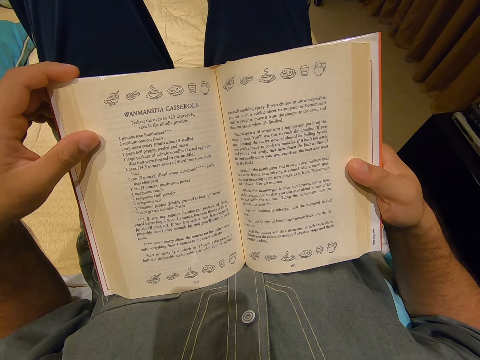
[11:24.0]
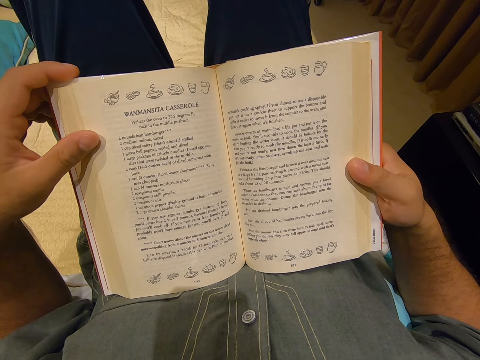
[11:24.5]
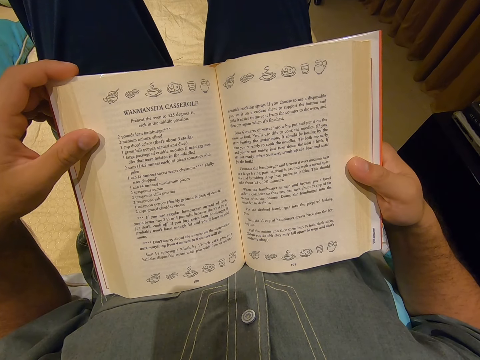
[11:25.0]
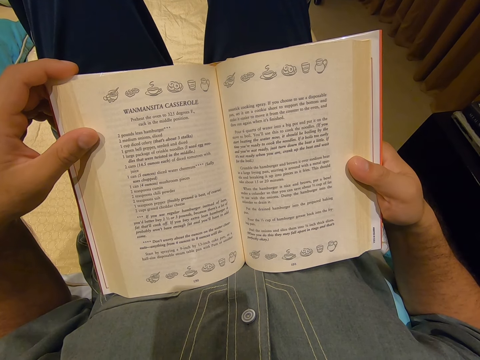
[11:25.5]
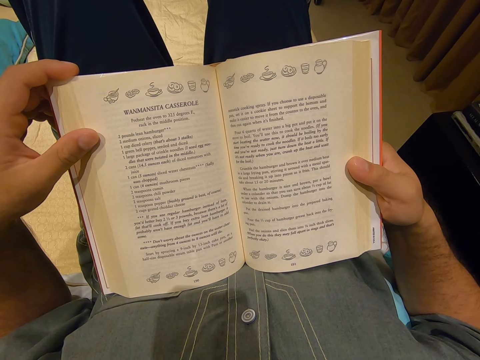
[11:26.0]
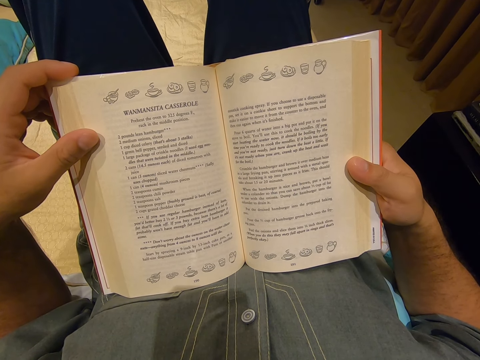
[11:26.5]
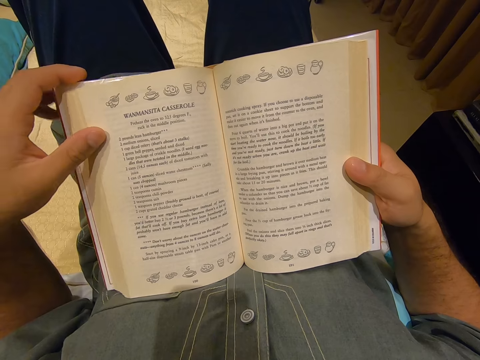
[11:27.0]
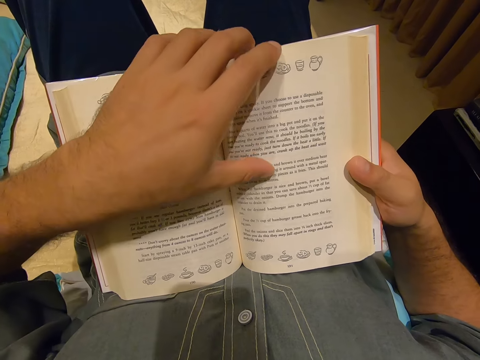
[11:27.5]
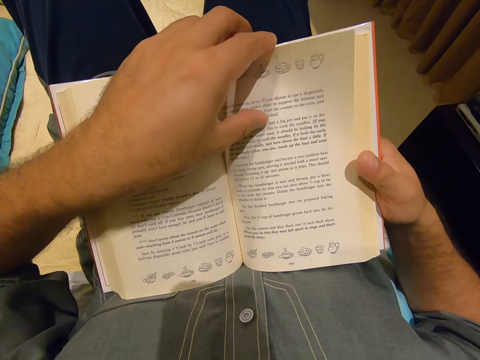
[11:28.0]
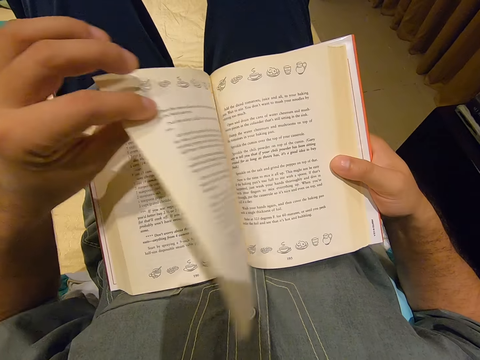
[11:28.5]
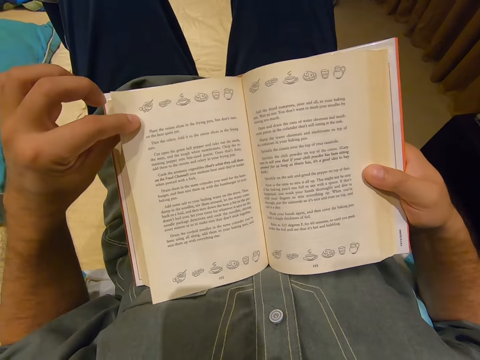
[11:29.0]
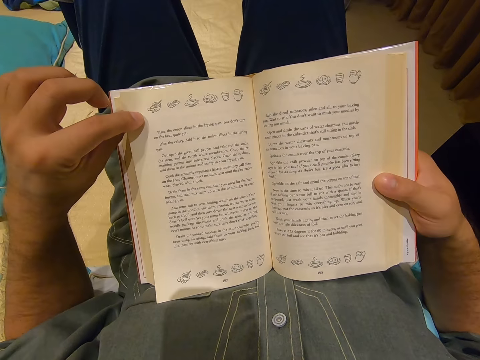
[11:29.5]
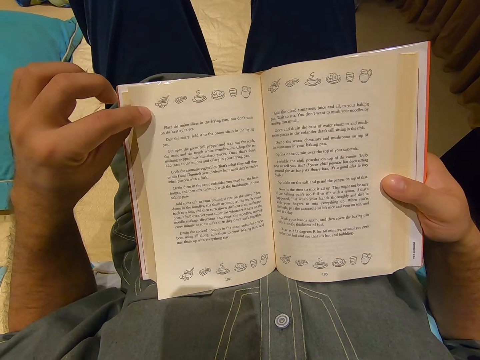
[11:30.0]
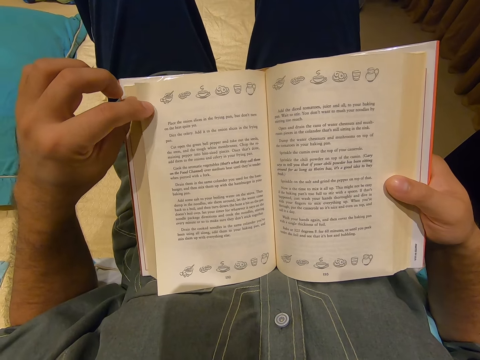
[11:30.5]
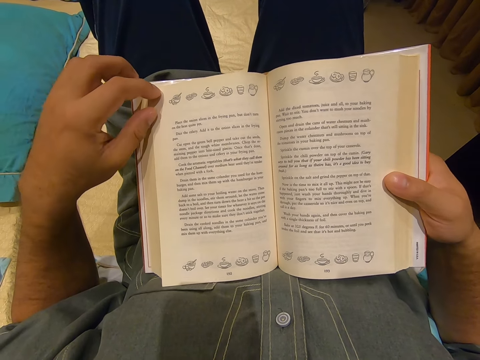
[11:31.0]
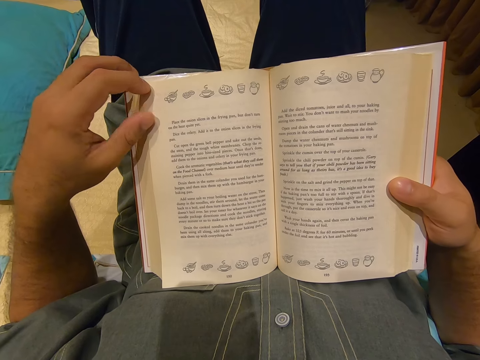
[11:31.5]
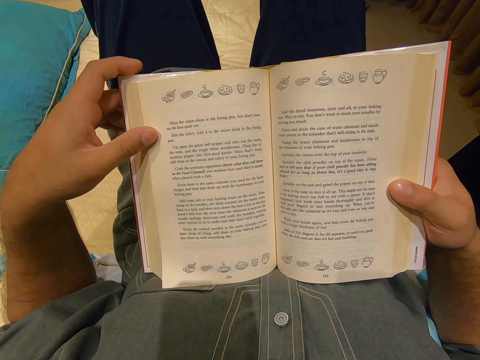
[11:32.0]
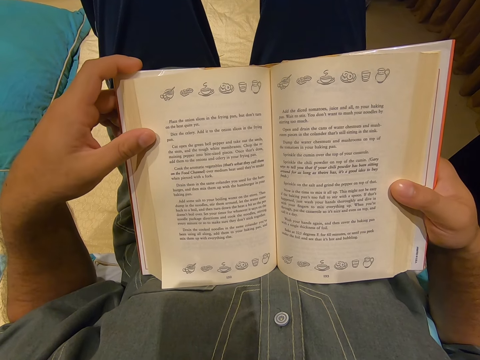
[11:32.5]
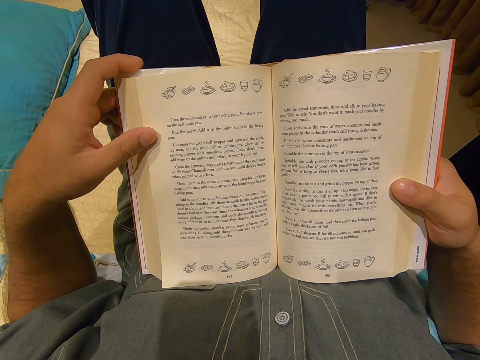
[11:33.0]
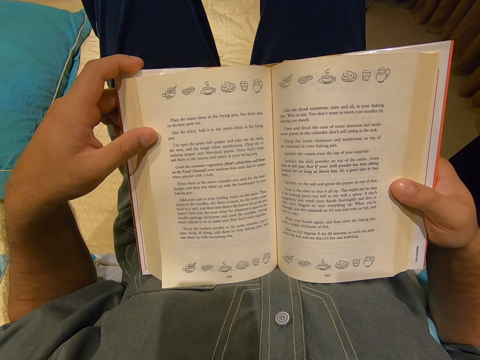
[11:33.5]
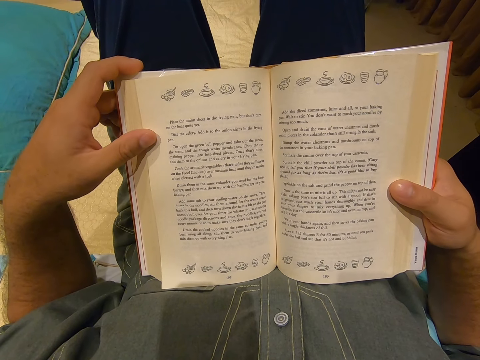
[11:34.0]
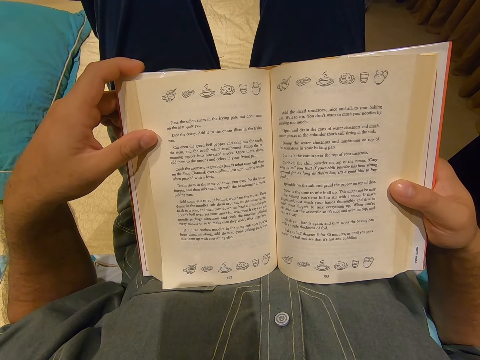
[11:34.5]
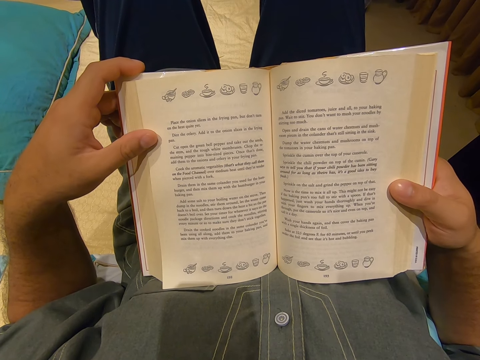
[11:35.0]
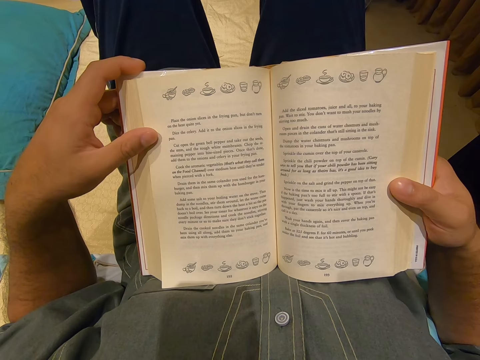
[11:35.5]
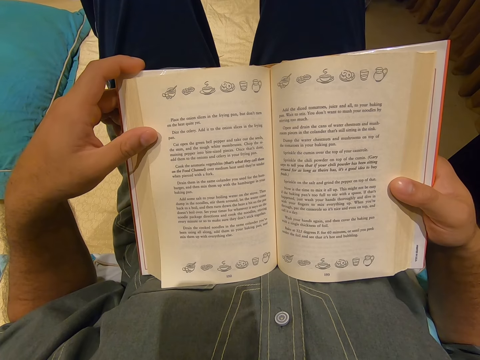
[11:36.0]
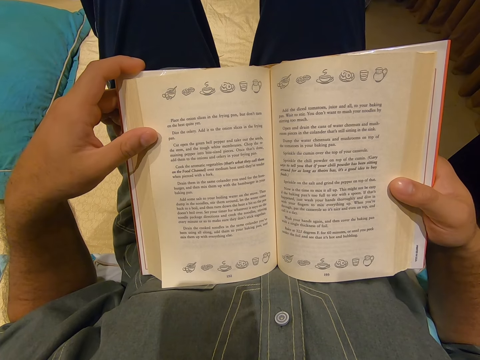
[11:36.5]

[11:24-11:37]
The camera wearer moves his hand. He turns a page. He reads the novel. He holds the book.

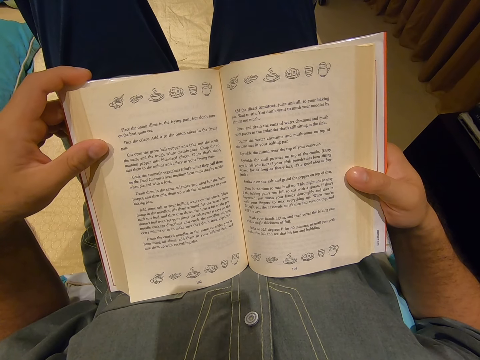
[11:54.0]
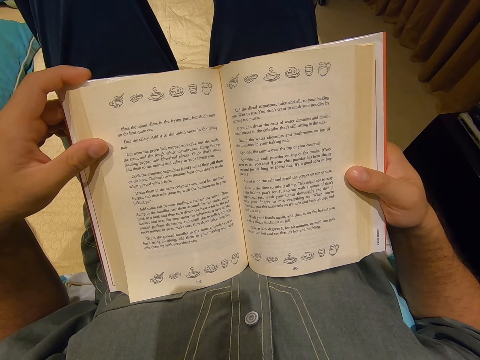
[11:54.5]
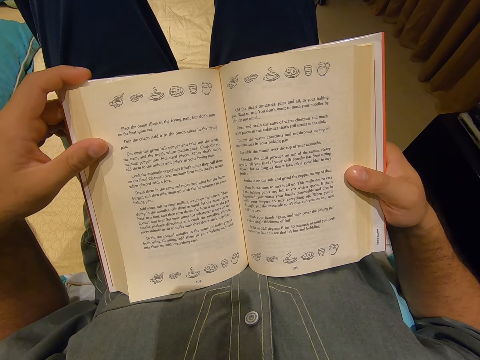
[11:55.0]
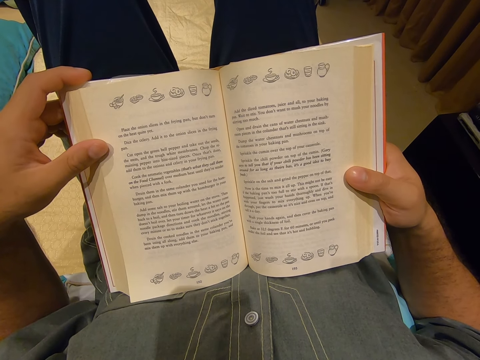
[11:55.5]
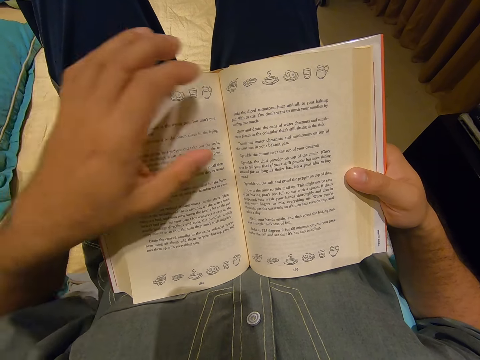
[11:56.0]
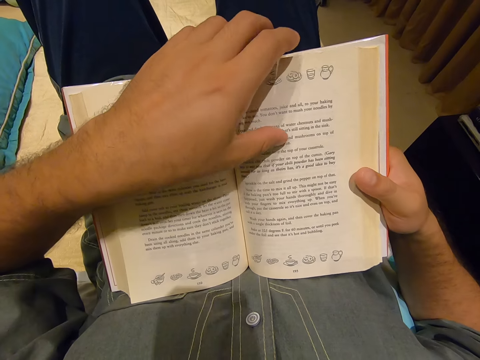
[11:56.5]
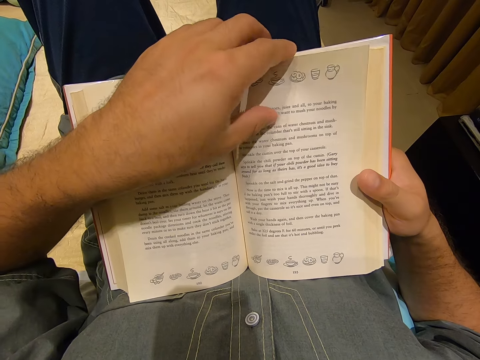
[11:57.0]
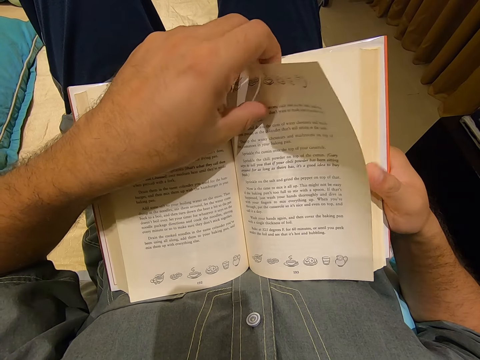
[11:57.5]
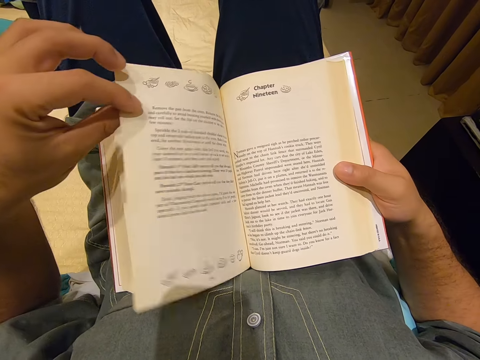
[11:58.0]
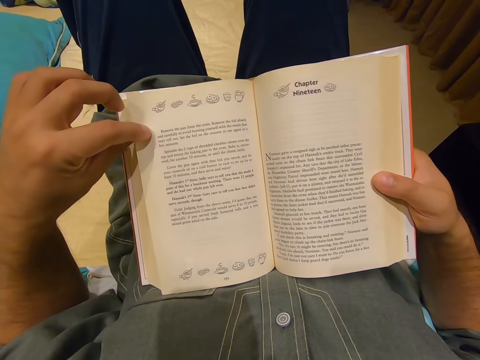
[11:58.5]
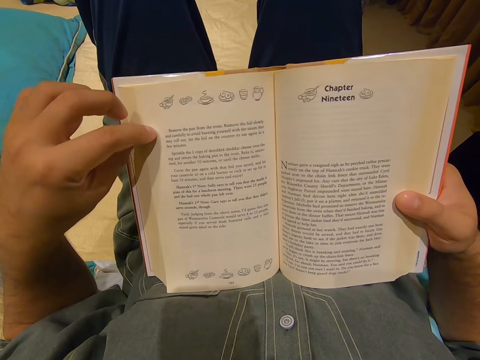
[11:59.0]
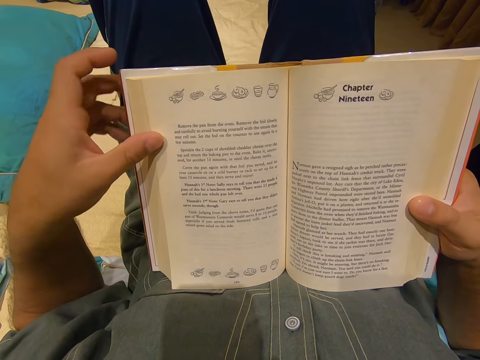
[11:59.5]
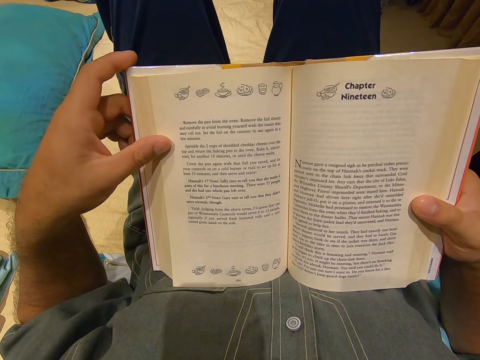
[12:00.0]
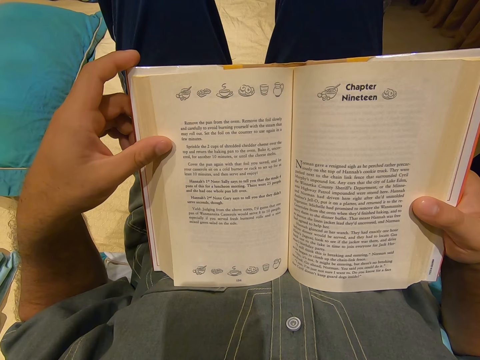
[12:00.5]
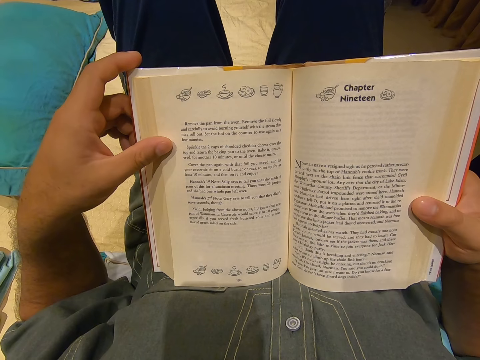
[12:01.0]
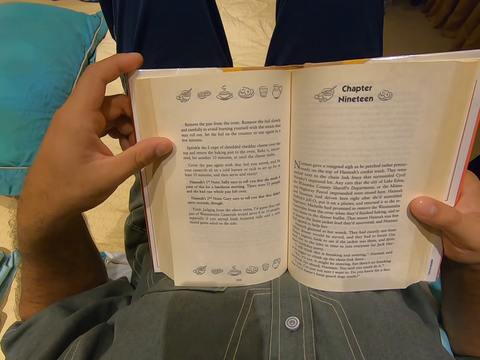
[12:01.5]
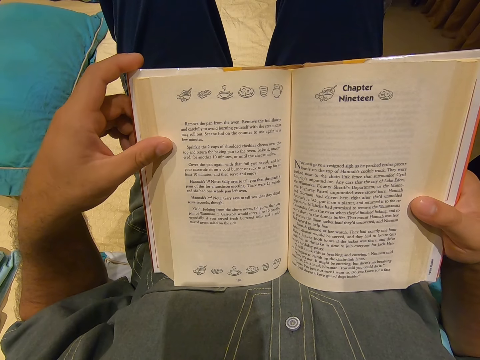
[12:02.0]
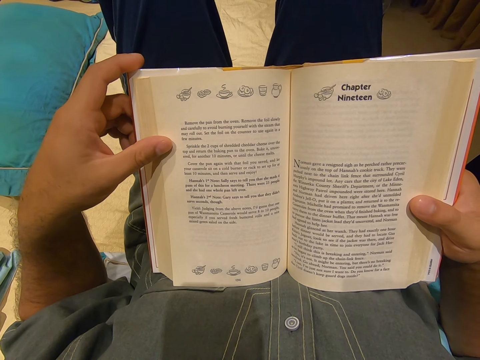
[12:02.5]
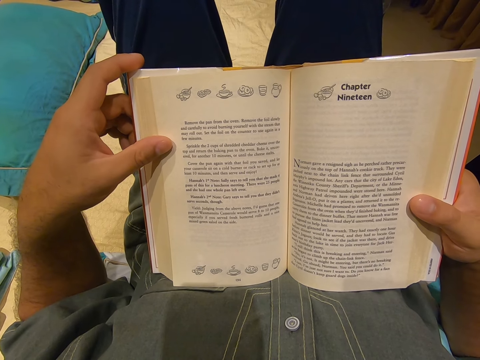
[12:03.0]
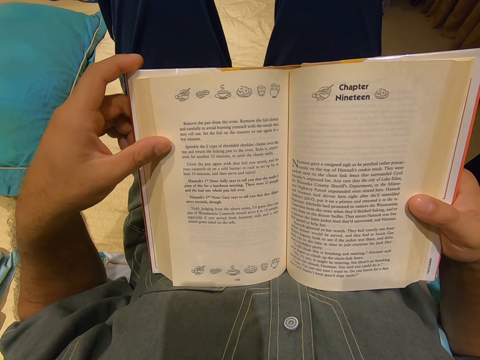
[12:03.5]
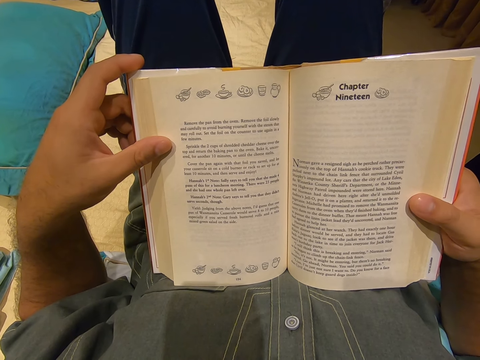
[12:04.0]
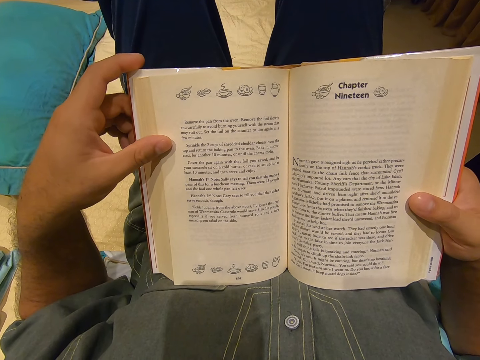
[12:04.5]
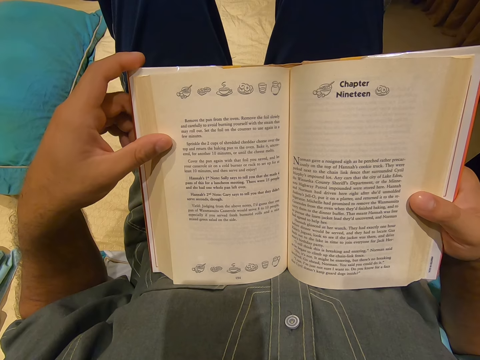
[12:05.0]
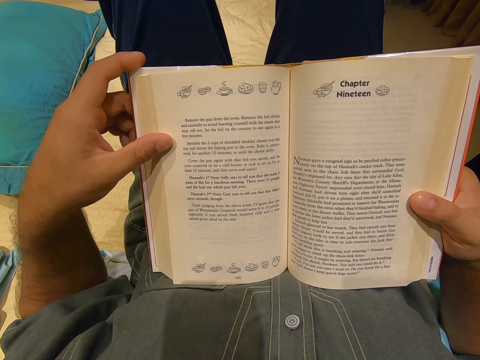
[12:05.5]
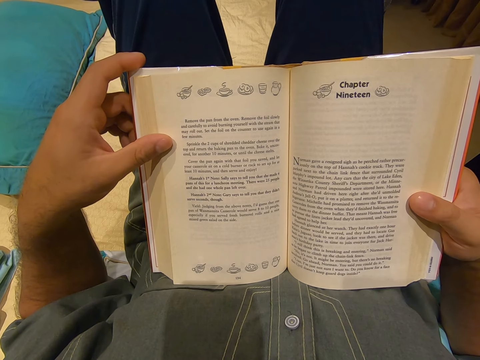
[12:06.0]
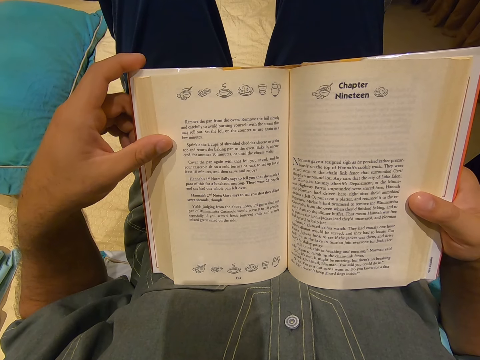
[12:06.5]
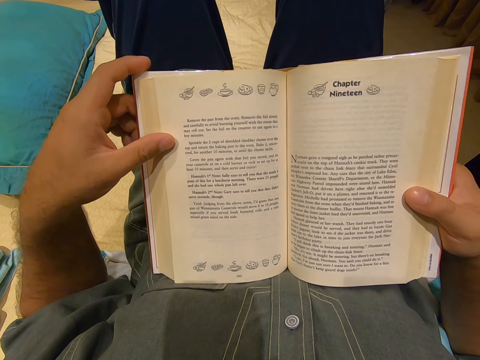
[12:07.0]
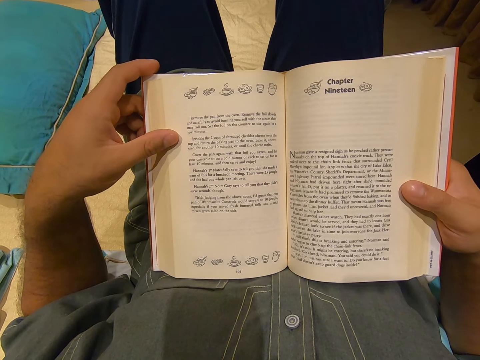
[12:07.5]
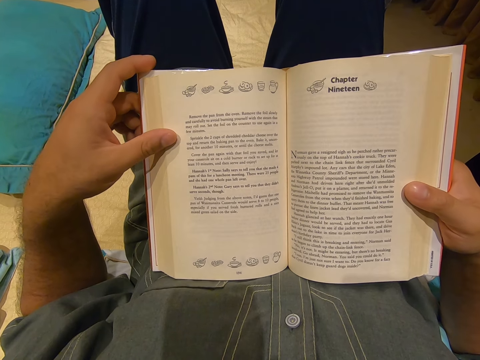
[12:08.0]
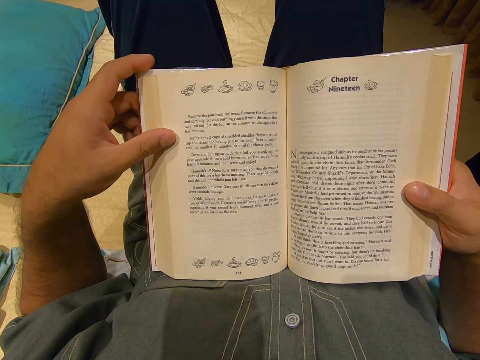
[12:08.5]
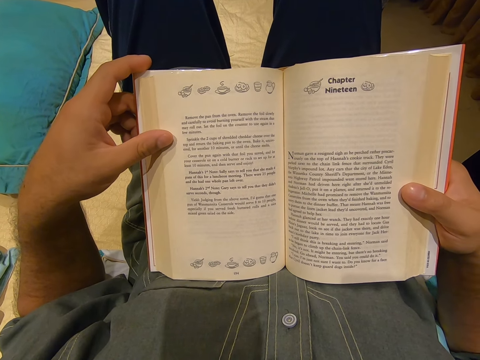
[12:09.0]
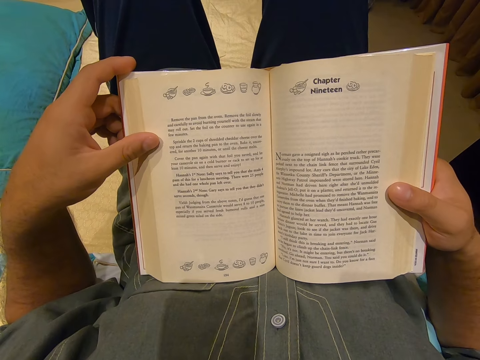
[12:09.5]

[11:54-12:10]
The camera wearer moves his hand. He turns a page. He reads the novel. He holds the book. He moves the book.
